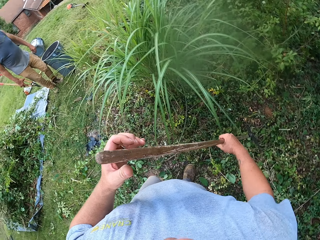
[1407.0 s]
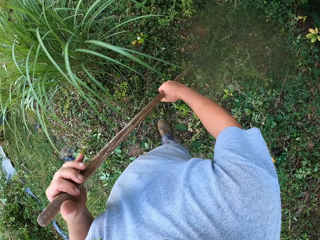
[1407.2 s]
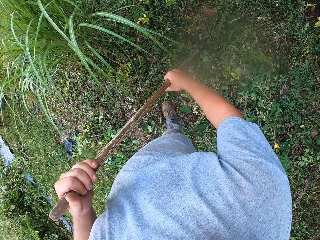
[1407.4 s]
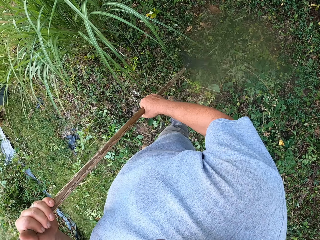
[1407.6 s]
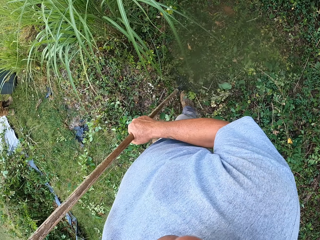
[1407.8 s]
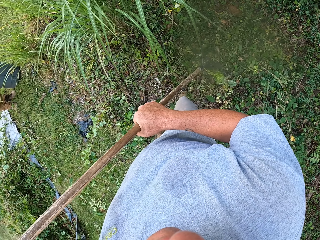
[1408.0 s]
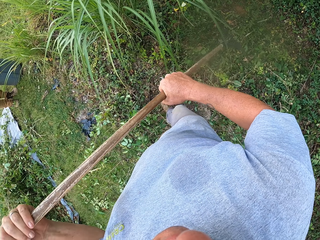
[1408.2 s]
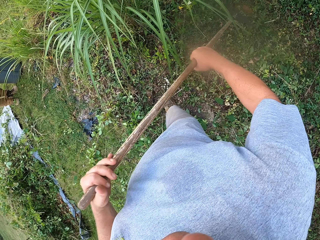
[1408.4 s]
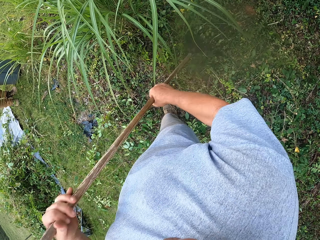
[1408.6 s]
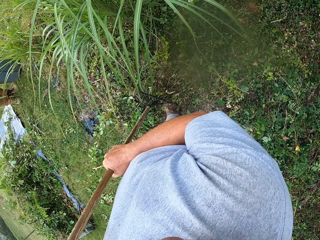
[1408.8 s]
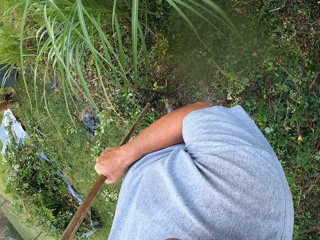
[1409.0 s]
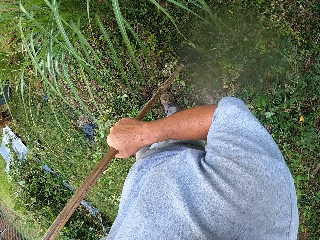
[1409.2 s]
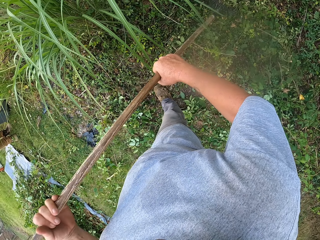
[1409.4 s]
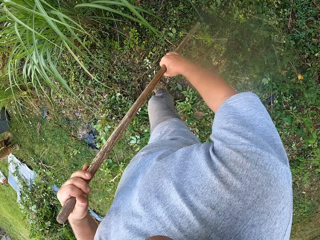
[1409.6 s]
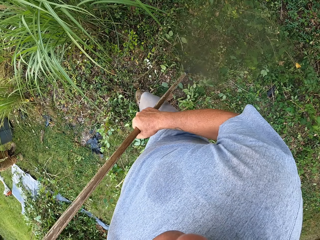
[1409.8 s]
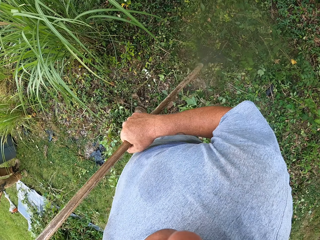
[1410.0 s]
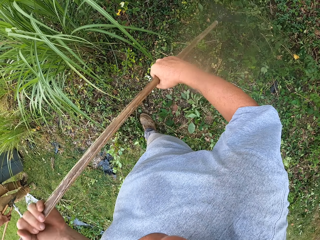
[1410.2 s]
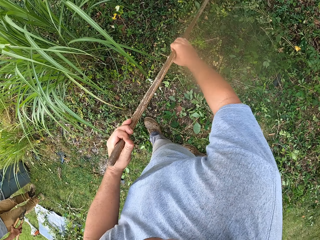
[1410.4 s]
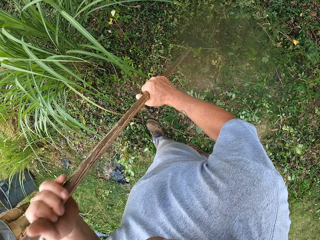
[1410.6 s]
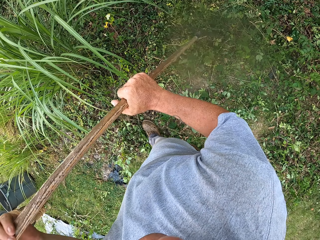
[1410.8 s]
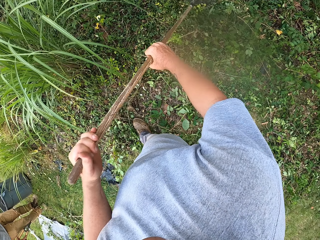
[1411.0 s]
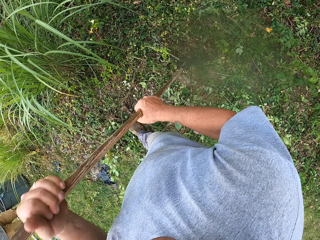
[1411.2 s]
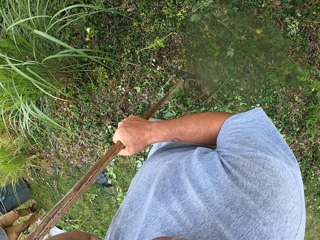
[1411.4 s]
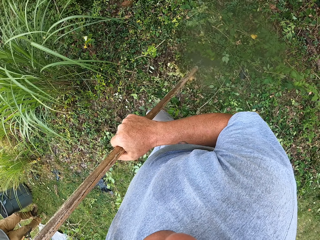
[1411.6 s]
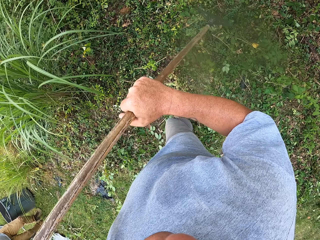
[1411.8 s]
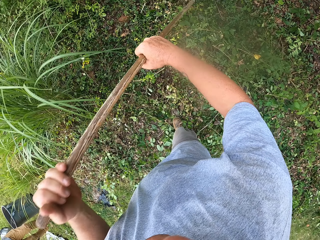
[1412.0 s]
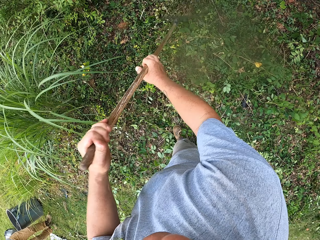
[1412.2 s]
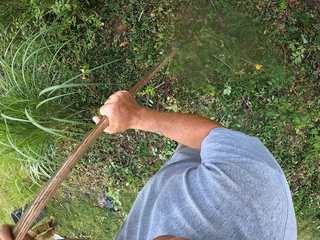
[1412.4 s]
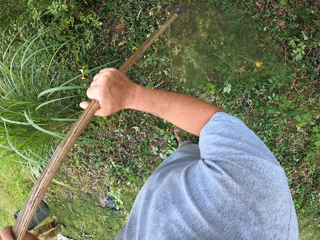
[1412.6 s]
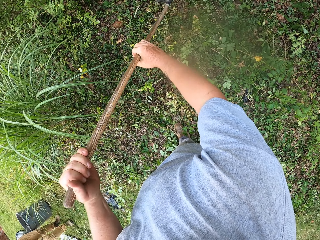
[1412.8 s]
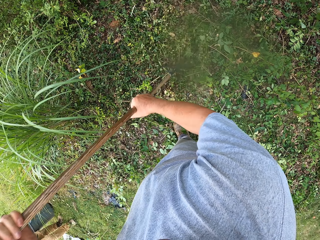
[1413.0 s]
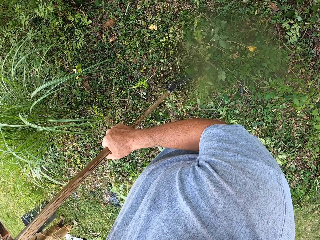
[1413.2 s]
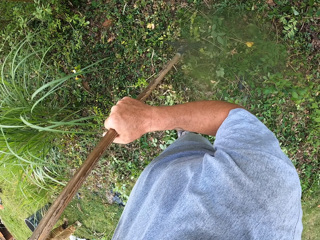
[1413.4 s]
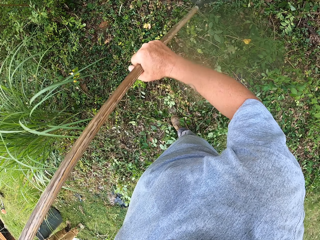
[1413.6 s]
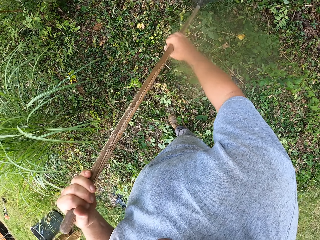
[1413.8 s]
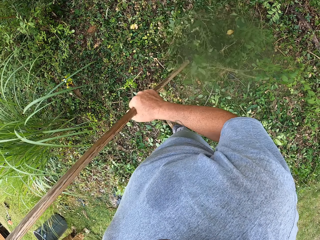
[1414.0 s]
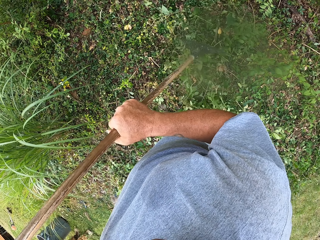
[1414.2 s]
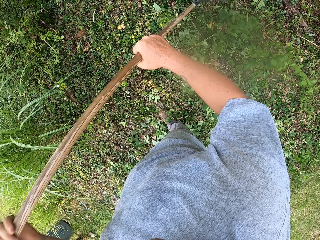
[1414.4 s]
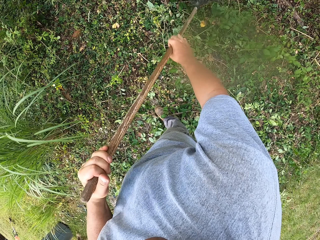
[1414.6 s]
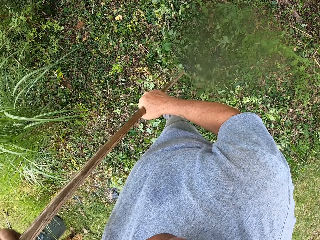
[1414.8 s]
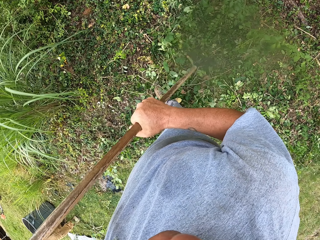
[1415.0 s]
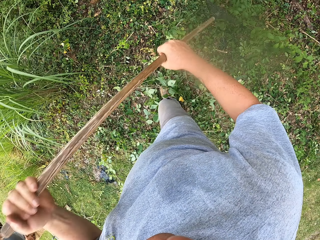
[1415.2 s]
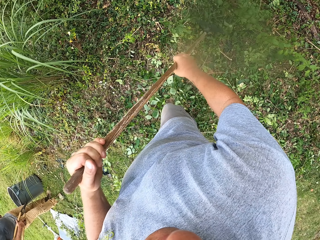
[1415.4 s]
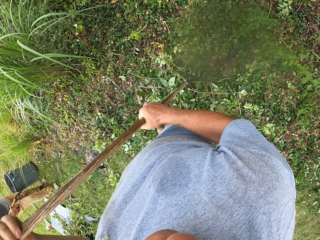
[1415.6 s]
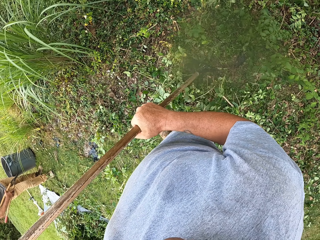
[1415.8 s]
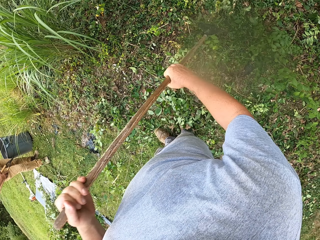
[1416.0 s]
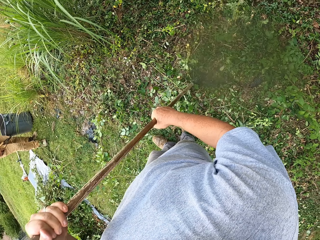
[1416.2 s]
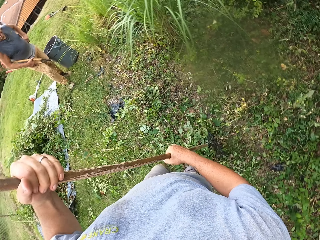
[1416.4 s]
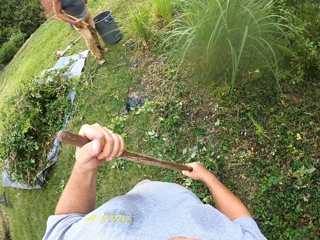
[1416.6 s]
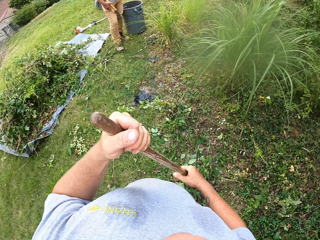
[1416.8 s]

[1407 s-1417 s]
The camera wearer collects dust in a compound with a rake on the ground.

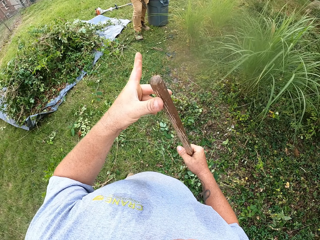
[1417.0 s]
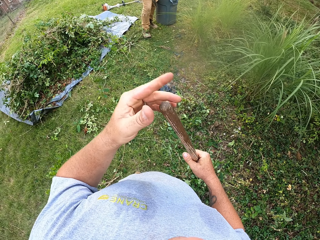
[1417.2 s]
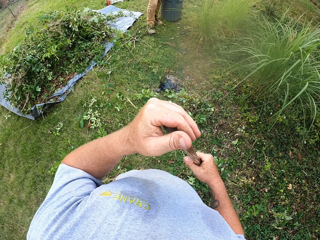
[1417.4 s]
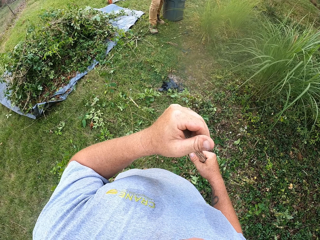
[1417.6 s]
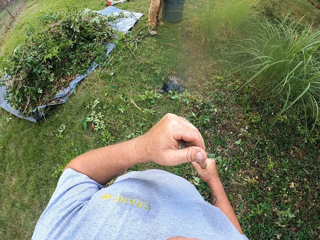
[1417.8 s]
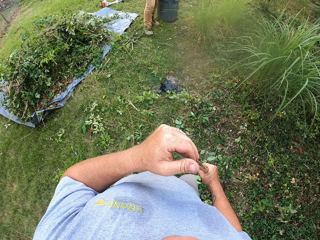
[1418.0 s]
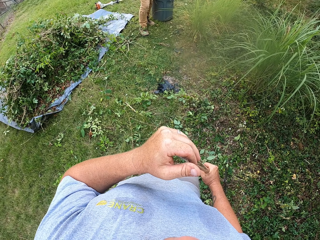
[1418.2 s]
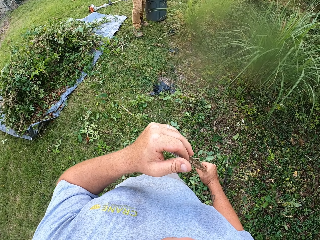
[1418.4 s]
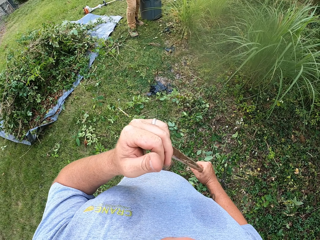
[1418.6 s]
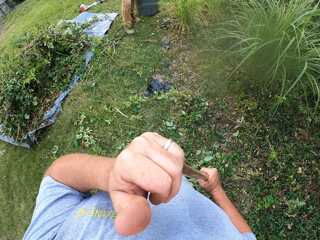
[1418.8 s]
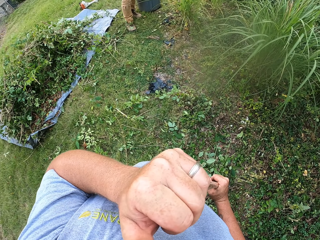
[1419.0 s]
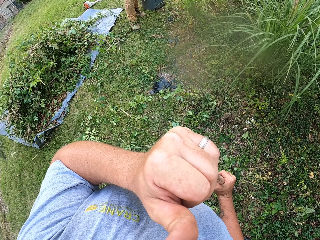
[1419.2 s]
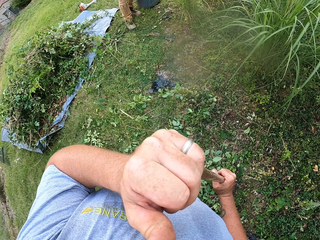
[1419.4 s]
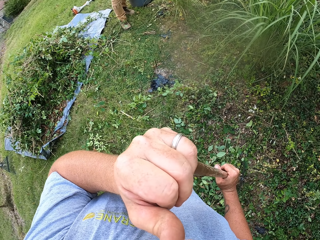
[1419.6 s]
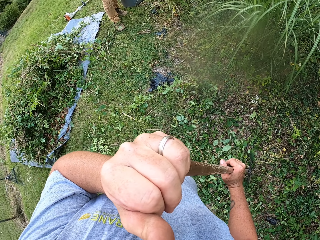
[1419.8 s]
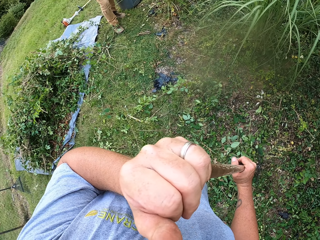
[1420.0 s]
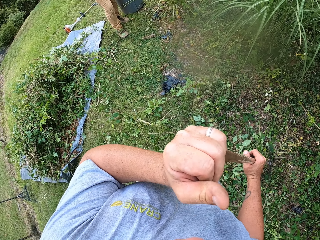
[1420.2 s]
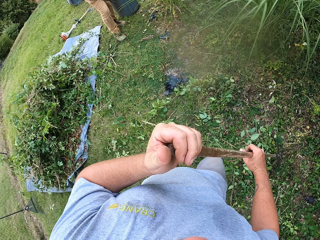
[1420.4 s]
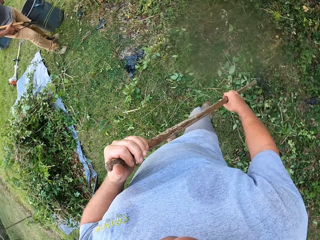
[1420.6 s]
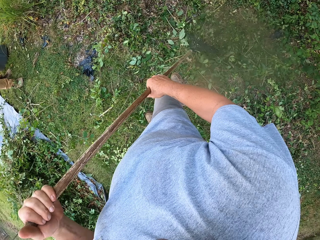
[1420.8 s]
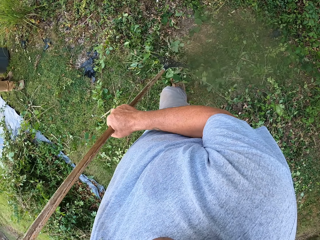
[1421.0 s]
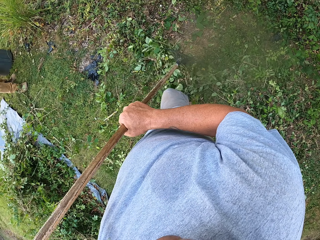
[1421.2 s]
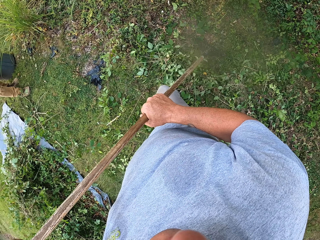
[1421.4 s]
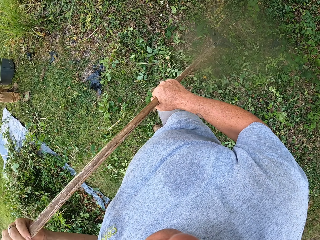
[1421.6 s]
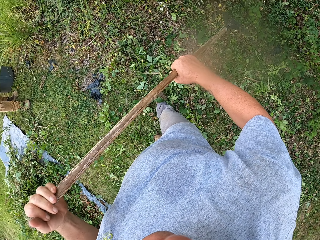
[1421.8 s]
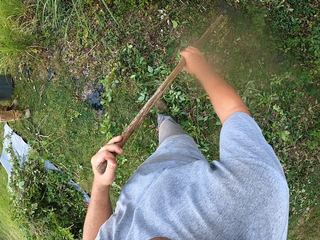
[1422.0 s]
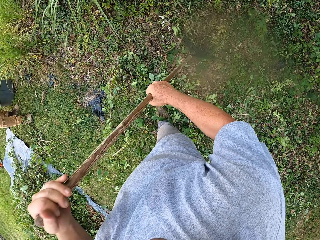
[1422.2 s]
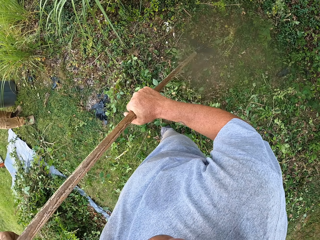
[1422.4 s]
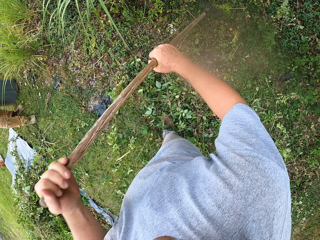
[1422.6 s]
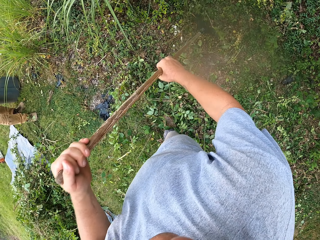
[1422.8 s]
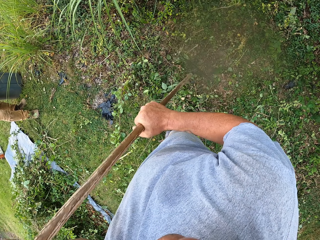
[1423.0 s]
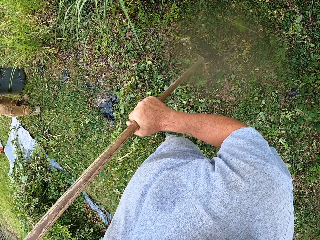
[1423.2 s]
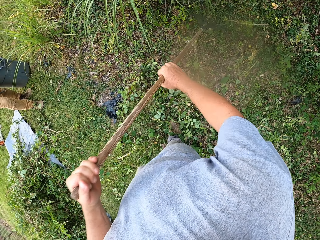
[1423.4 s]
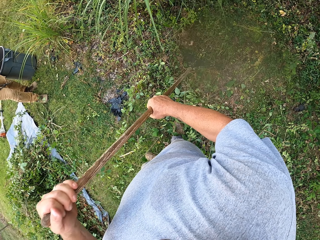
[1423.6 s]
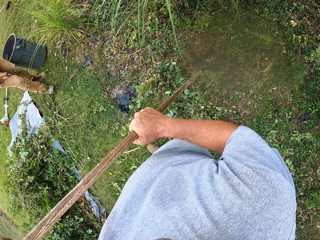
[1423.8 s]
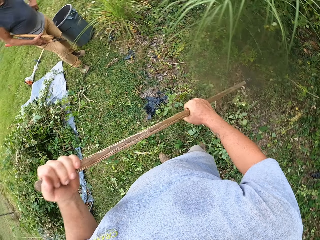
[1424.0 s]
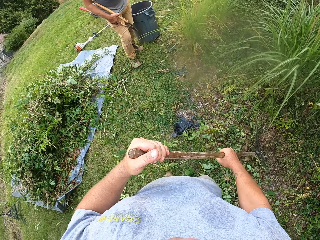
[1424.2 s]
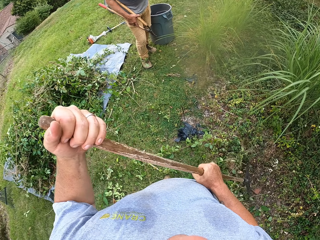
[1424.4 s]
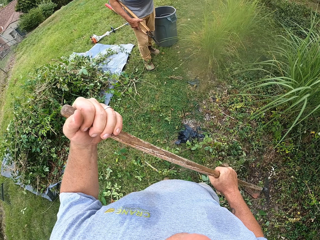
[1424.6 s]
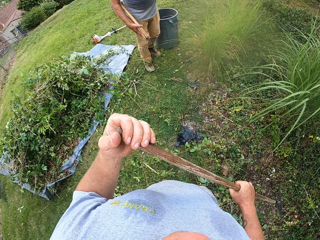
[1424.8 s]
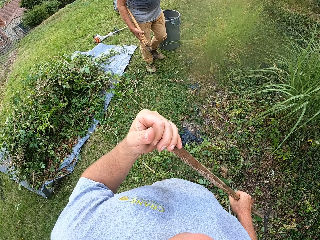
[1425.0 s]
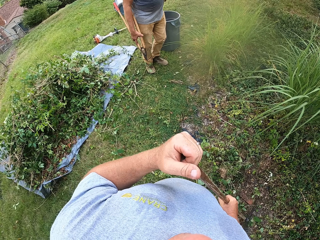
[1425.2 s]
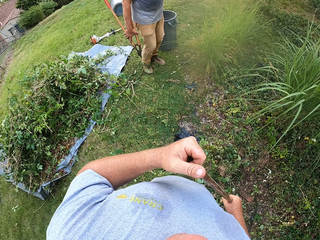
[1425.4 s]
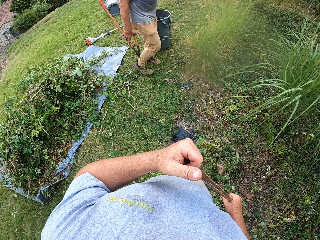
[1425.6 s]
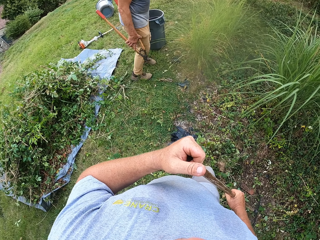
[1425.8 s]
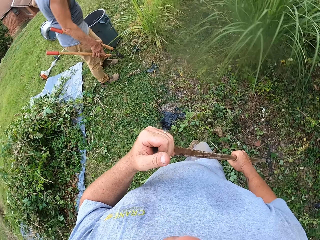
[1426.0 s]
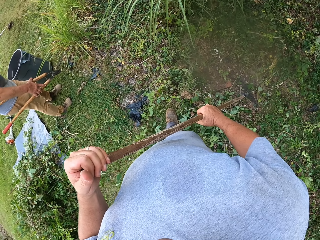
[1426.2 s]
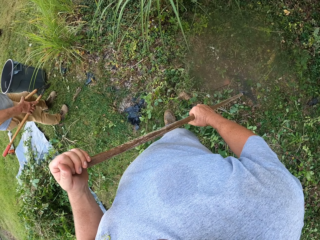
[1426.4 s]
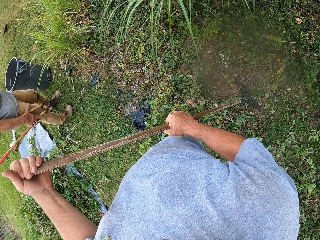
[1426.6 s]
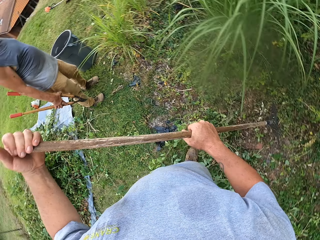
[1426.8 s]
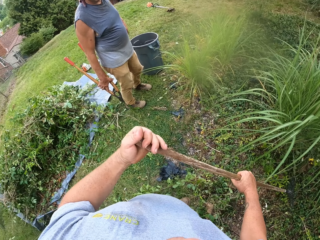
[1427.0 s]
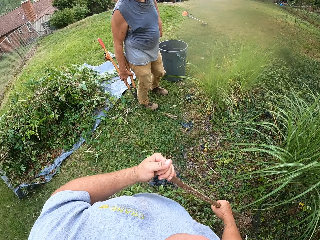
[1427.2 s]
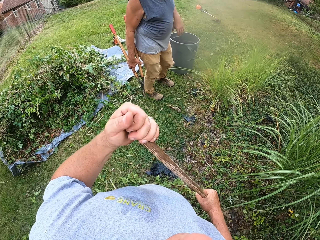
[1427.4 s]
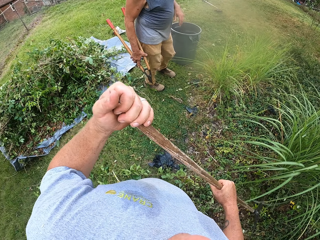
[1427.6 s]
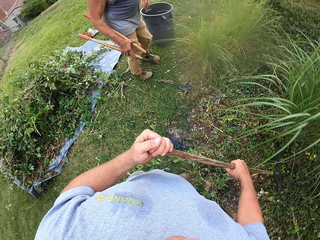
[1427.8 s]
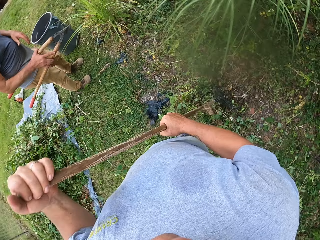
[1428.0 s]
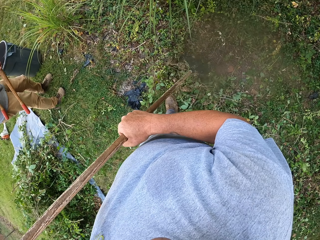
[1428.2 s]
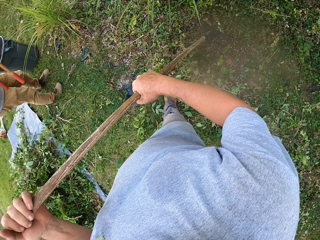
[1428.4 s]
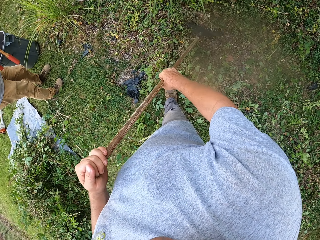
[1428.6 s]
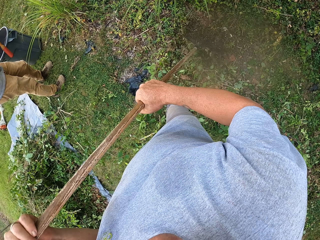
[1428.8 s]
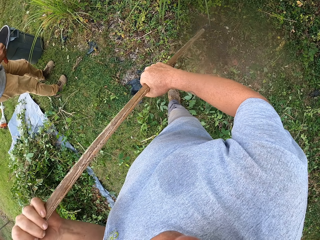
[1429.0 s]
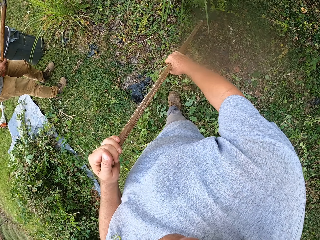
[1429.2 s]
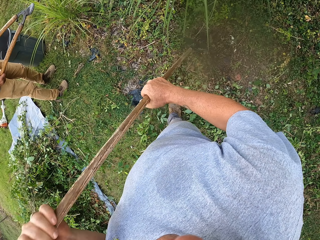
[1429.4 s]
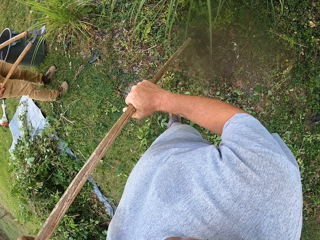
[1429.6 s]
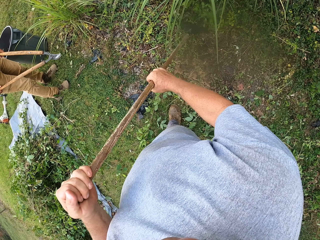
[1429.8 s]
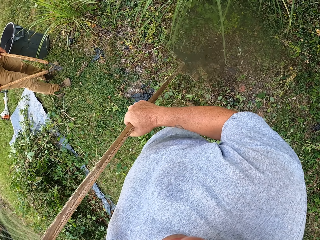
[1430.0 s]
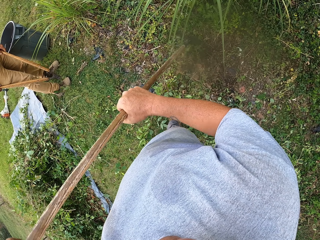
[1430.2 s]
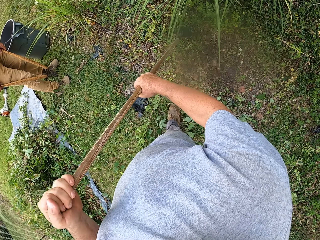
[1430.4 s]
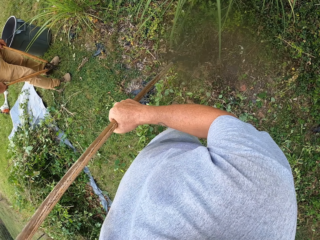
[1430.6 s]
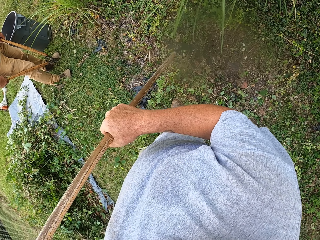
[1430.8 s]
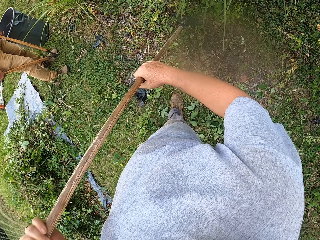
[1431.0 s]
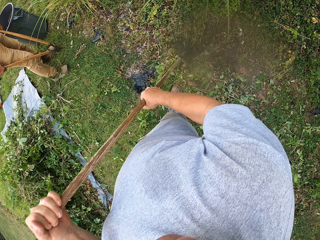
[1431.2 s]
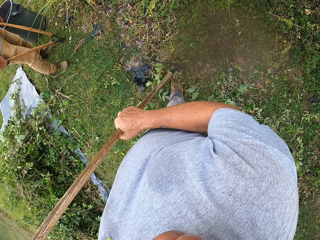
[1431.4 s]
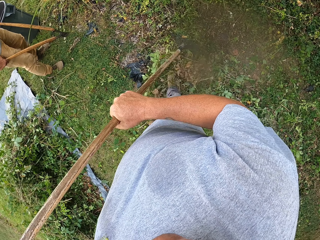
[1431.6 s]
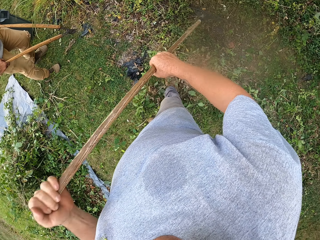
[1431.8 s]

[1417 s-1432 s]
The camera wearer moves his right hand. He raises his left hand towards something. He collects dust in a compound with a rake on the ground. He looks at a man. He collects dust in the compound with the rake.
